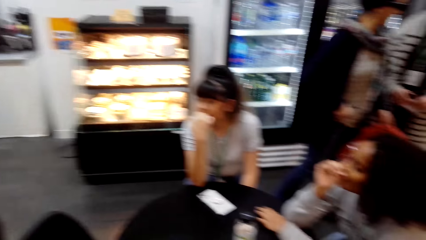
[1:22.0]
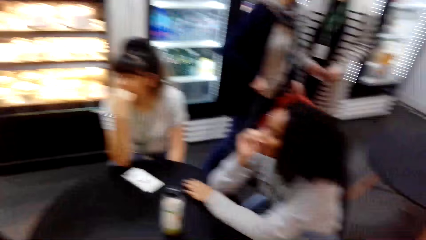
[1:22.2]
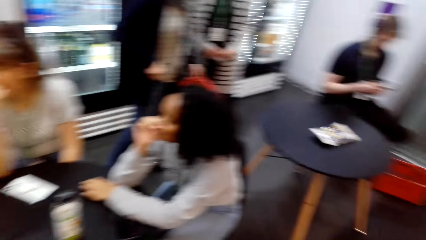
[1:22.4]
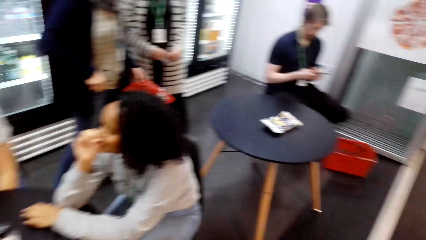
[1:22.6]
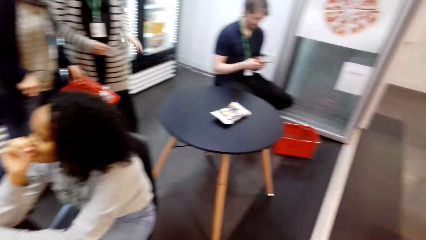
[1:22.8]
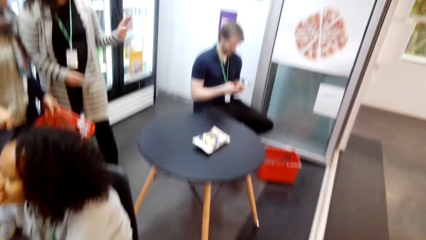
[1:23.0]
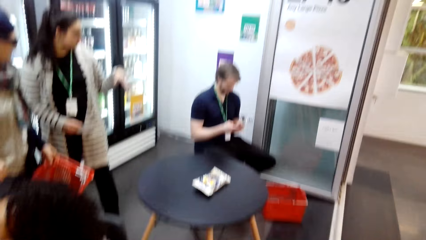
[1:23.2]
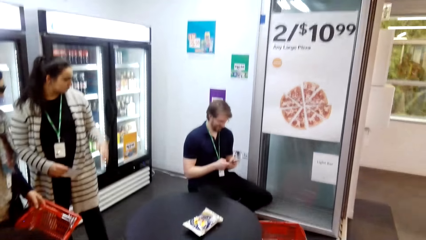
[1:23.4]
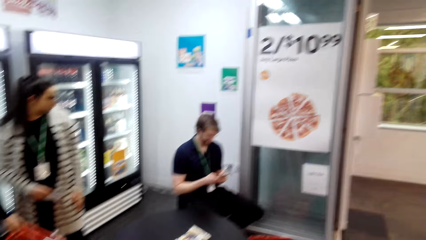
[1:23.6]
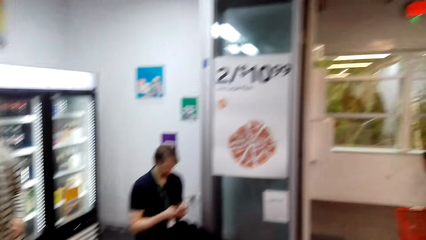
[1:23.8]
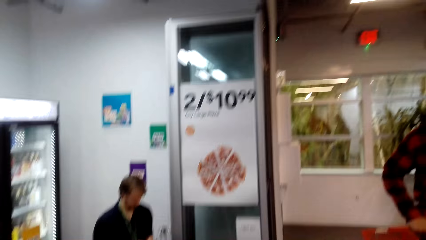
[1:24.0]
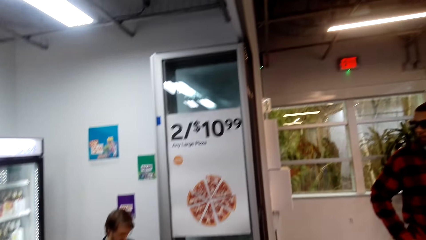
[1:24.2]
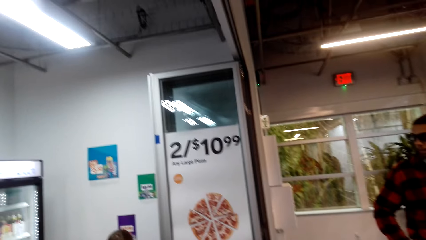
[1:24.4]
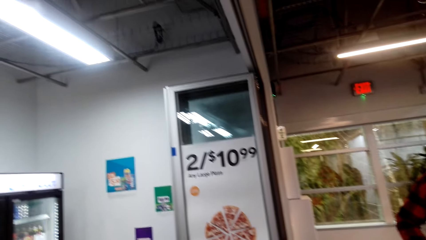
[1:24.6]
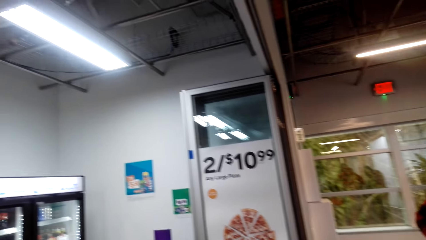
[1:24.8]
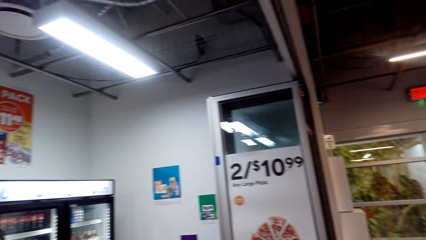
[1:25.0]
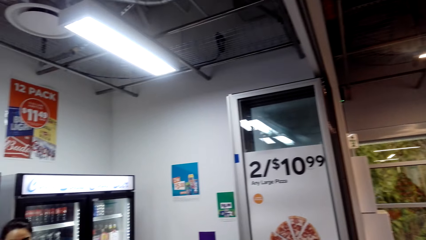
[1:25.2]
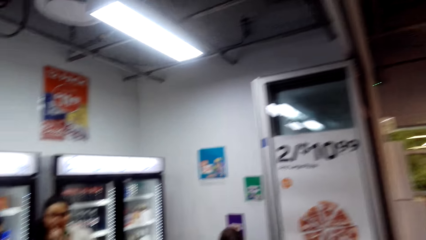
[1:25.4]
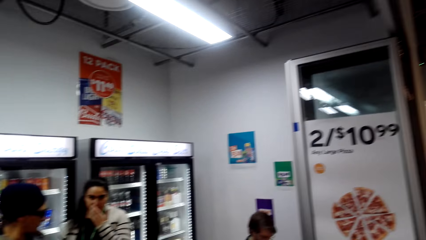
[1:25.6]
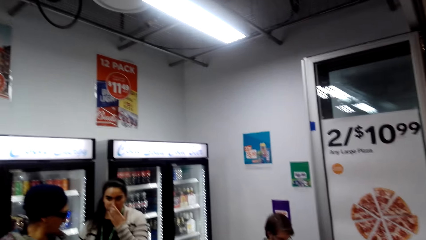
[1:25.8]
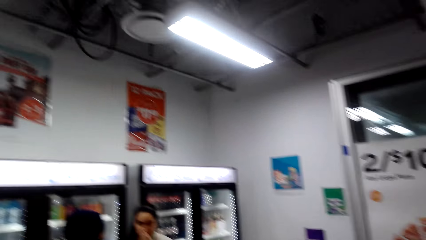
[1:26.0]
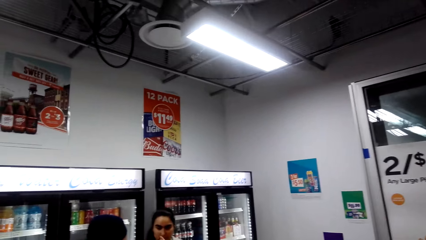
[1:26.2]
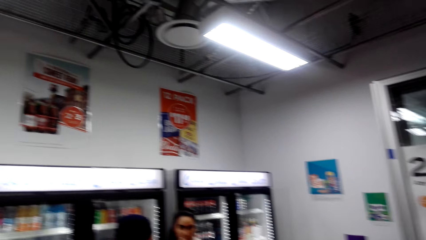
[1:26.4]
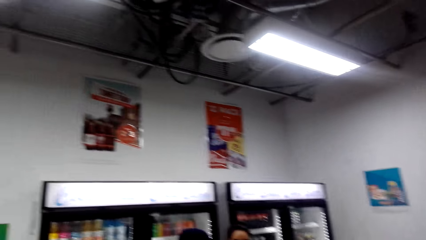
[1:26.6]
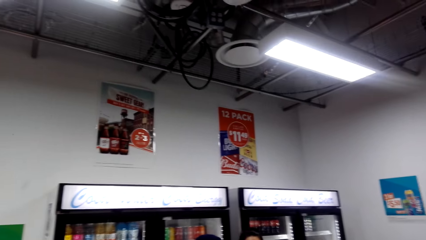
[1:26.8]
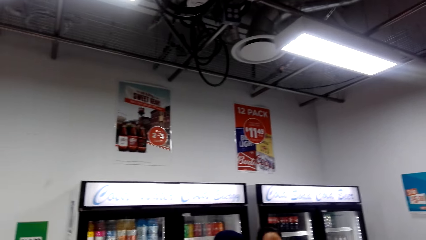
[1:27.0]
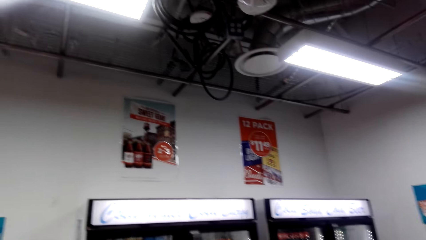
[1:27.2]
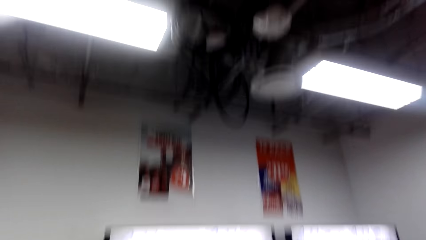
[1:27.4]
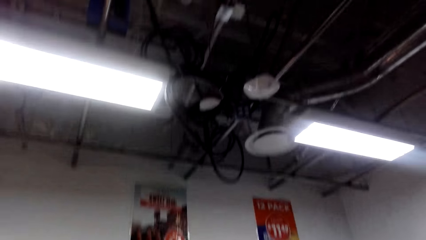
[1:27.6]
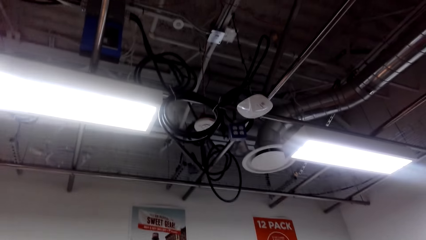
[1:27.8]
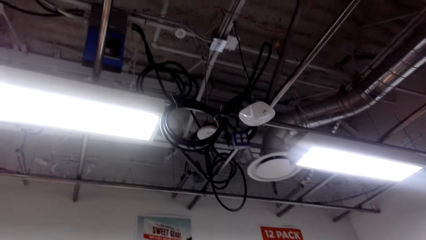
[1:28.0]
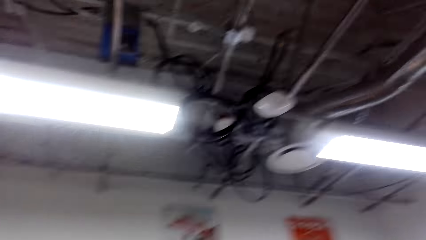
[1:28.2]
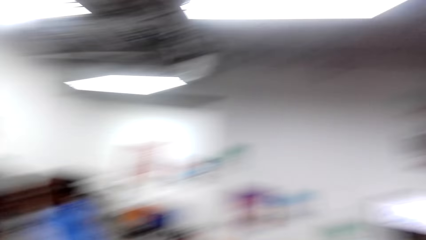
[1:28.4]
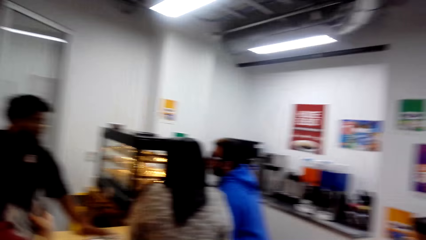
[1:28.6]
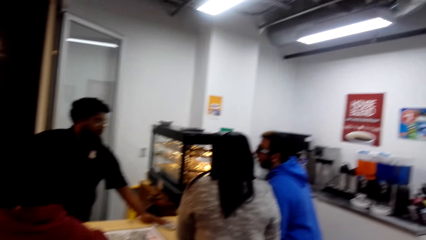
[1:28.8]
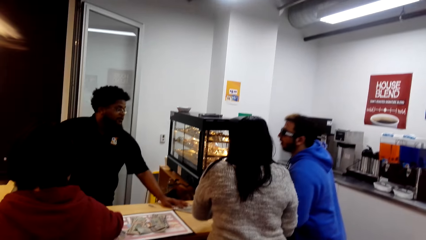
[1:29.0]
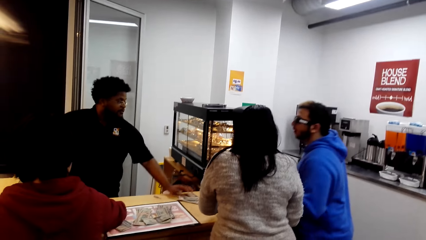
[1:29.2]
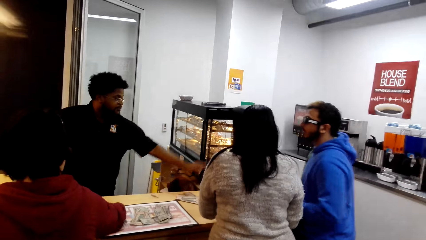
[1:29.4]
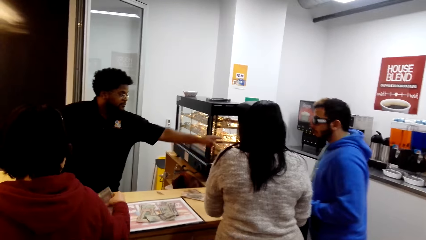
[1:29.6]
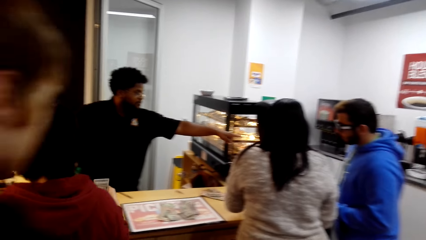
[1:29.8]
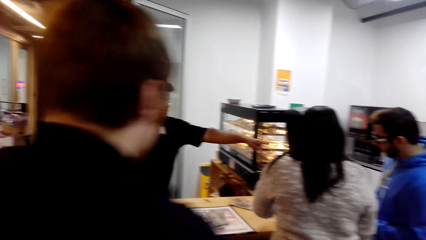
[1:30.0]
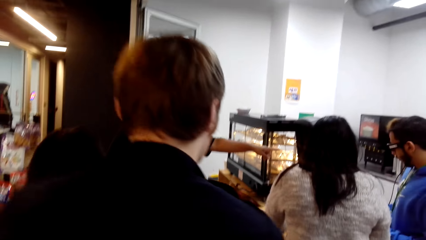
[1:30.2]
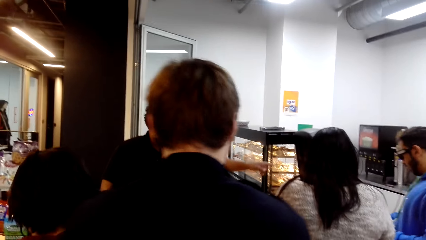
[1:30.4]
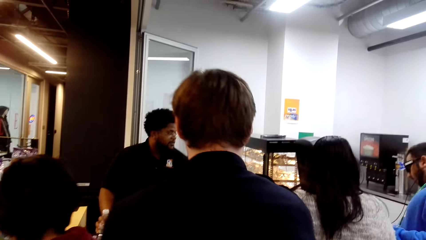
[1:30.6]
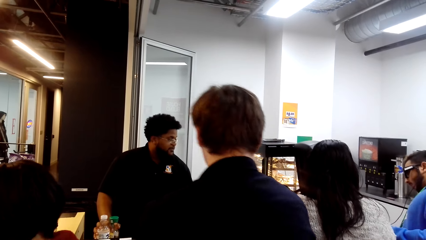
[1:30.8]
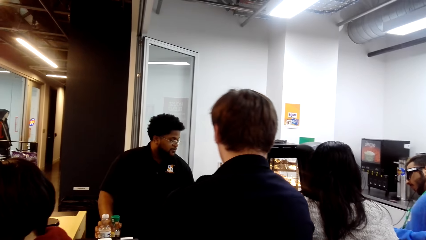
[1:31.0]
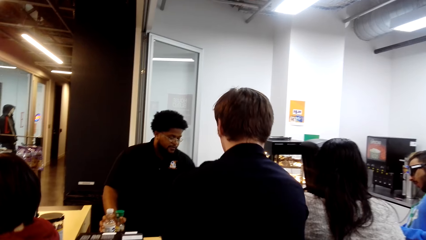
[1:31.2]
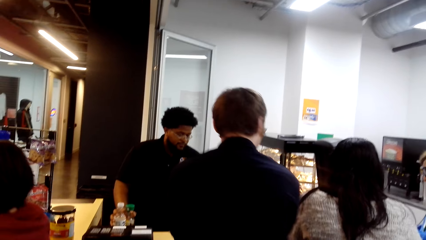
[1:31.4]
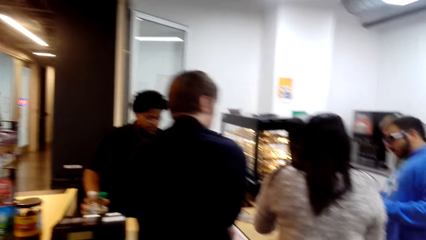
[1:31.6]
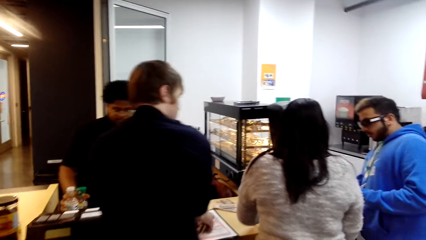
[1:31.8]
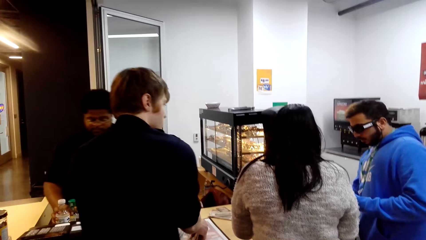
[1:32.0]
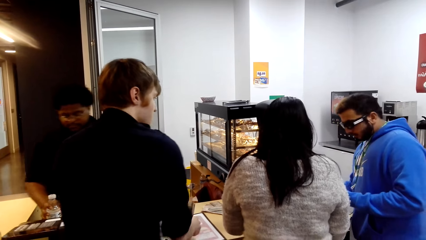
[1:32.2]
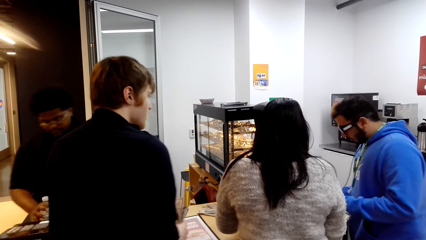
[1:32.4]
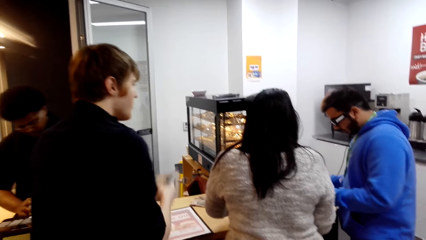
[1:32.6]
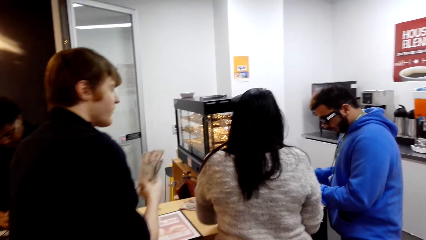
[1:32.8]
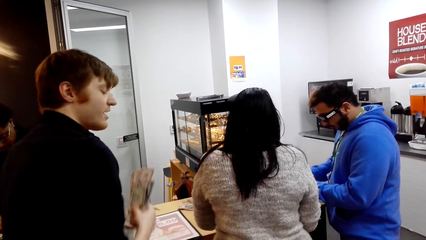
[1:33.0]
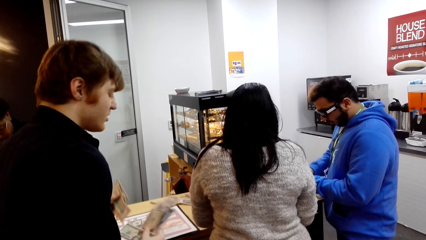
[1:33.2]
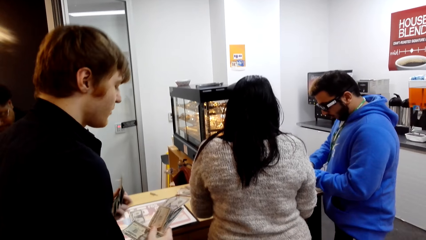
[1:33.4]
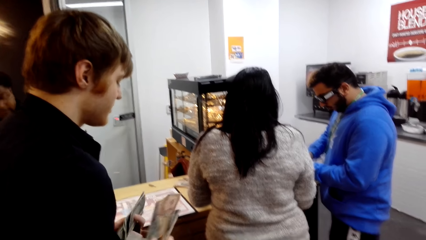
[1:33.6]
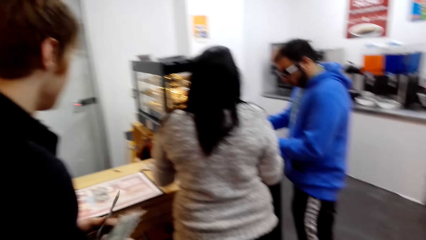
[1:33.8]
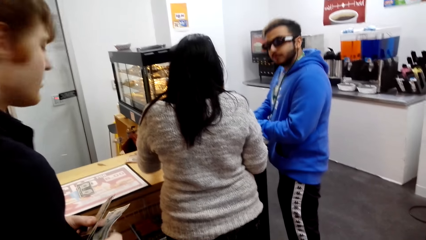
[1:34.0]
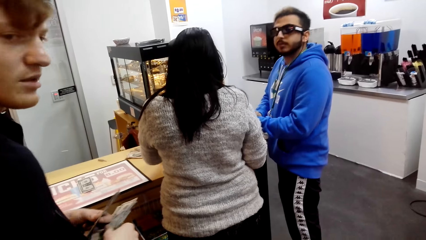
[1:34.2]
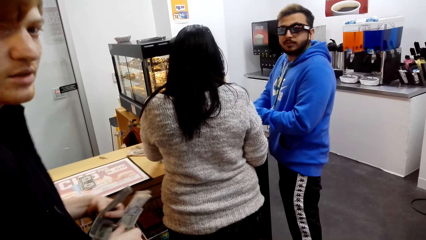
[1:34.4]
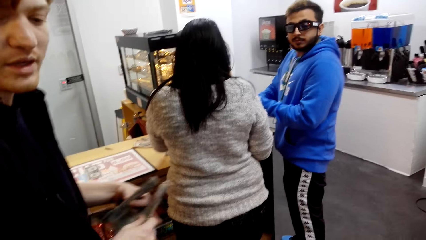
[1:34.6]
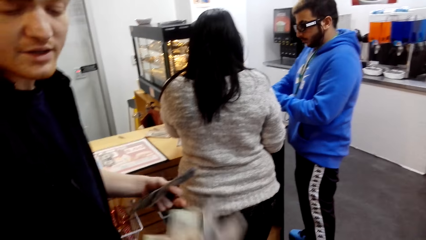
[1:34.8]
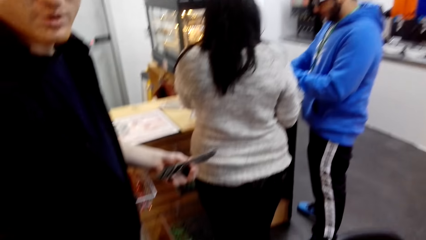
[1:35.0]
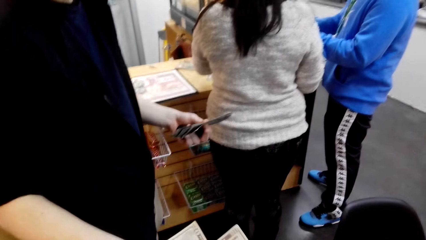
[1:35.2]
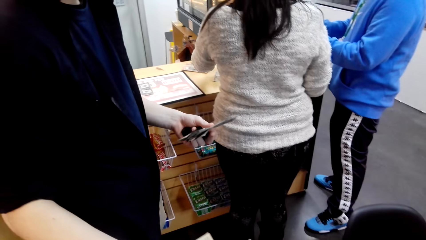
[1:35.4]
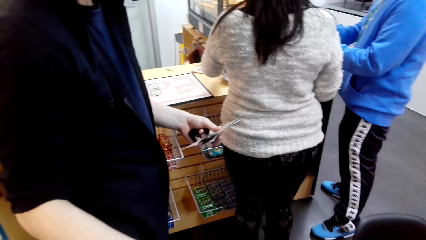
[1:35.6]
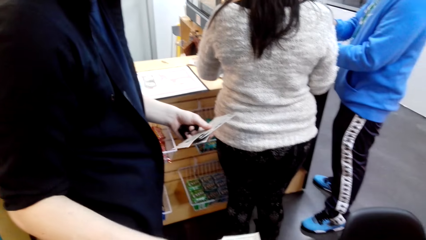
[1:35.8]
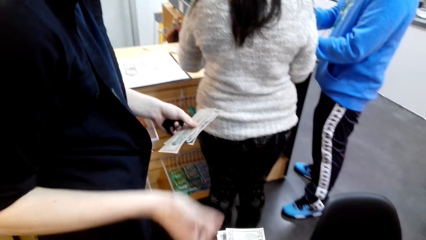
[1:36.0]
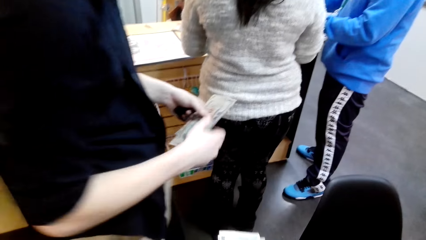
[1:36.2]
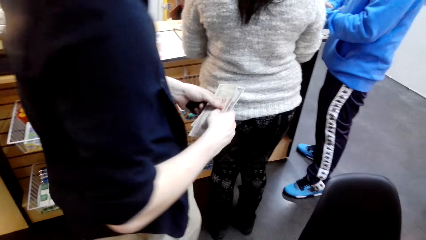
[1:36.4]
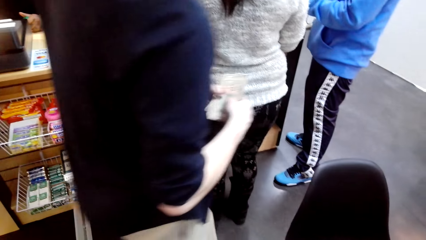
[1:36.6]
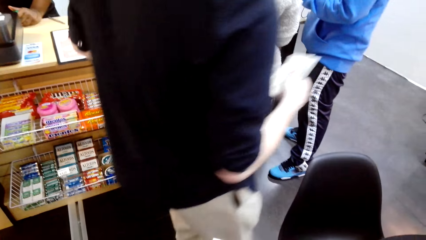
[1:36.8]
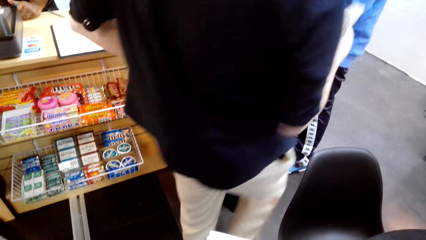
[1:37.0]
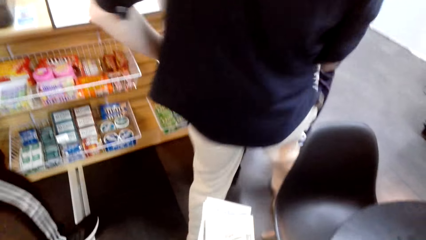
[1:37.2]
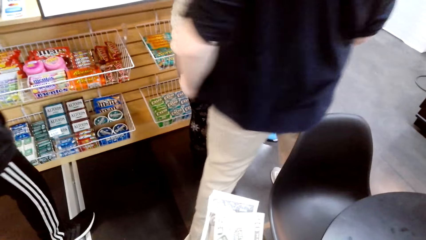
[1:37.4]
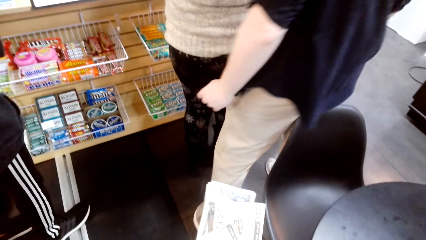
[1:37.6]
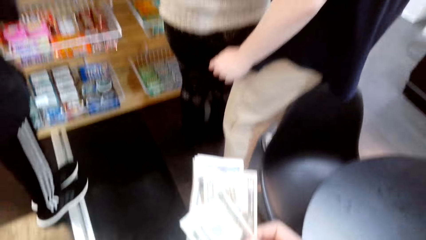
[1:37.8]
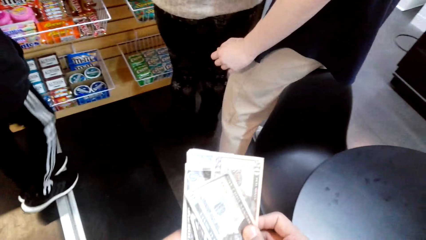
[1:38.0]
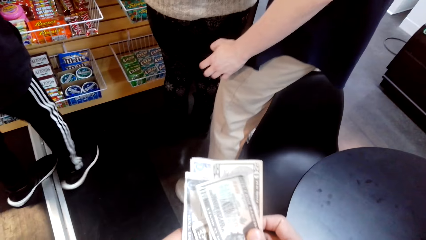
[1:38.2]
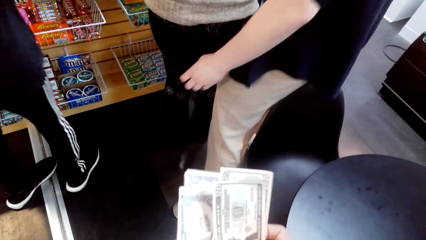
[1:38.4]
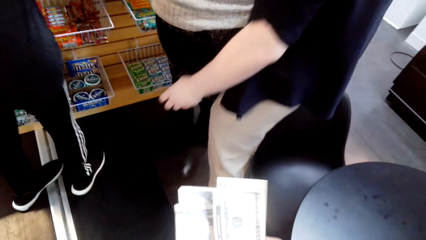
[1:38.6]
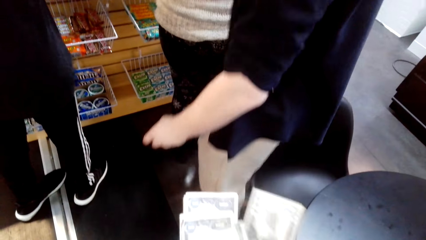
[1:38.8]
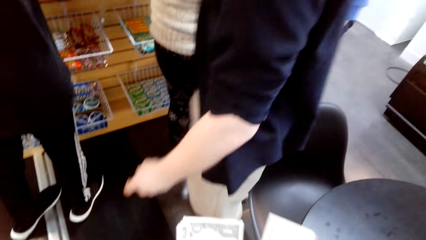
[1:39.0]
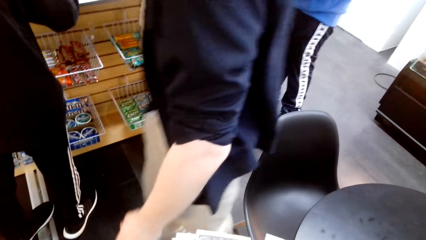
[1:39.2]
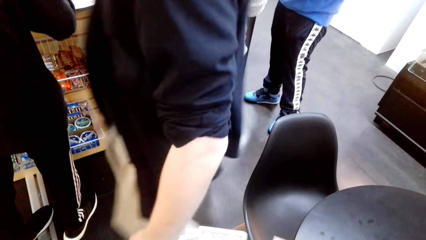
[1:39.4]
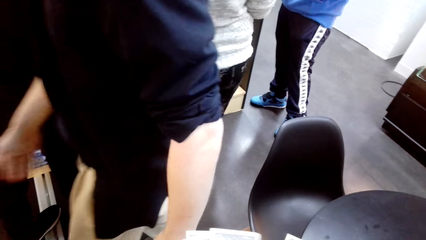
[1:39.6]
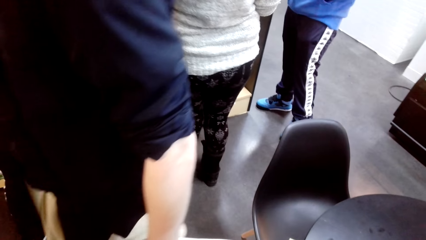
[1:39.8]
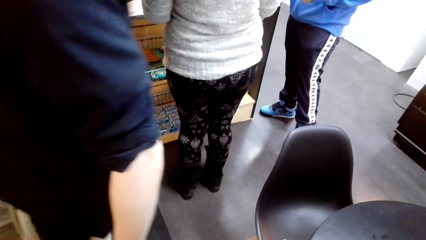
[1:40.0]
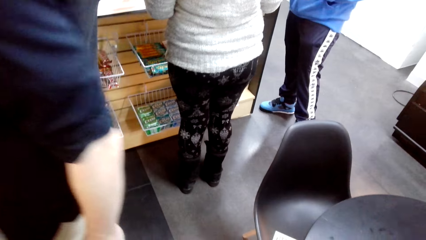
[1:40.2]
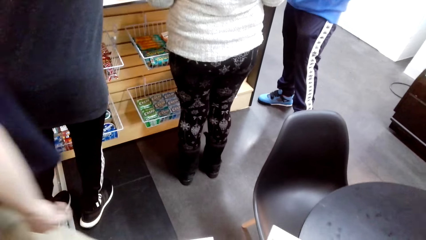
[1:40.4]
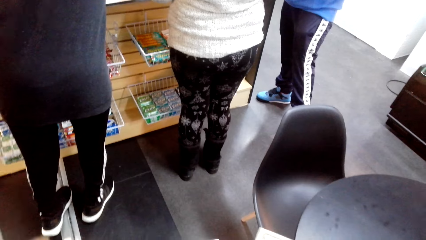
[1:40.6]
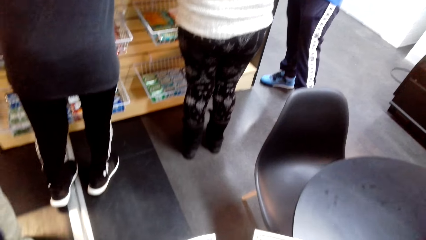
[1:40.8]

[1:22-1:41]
The camera wearer looks around the room. They receive notes from a man. They count the notes. The man walks around in the supermarket.
